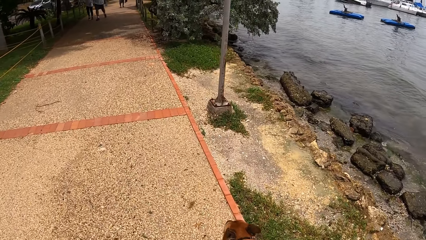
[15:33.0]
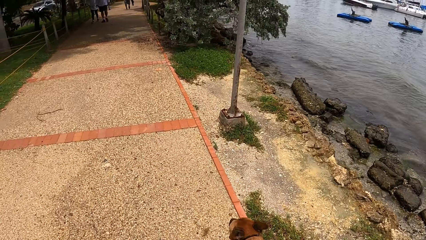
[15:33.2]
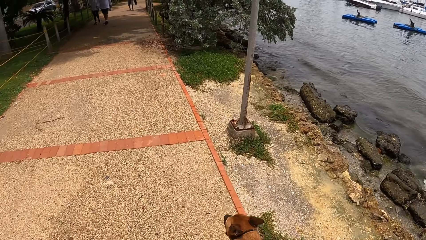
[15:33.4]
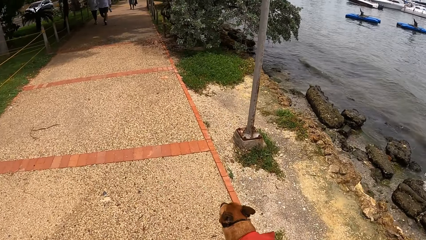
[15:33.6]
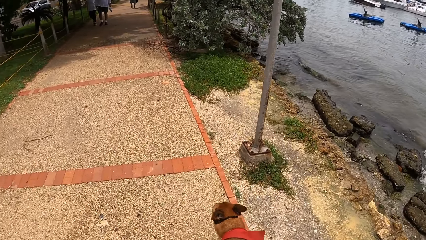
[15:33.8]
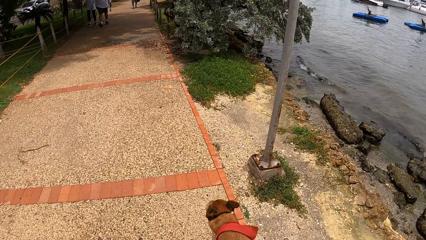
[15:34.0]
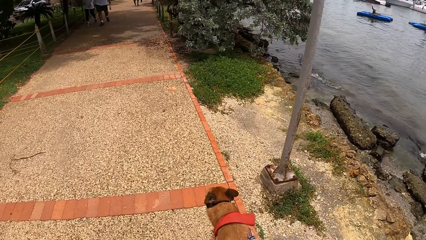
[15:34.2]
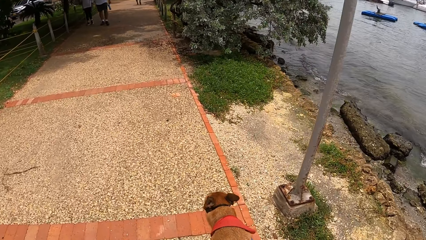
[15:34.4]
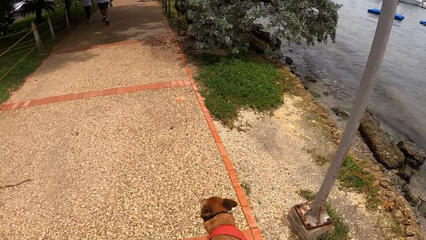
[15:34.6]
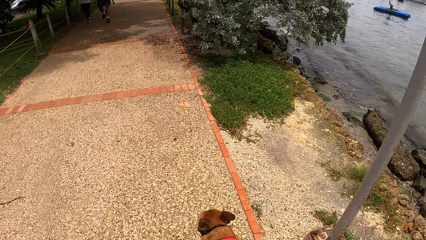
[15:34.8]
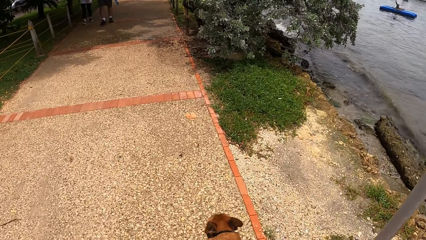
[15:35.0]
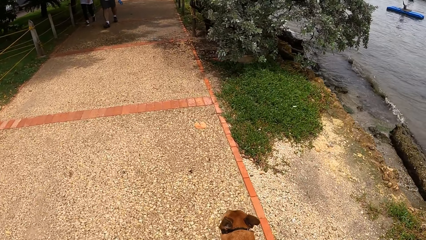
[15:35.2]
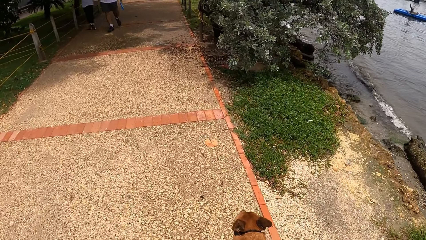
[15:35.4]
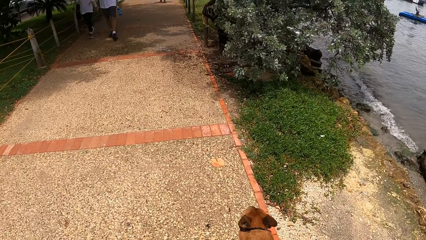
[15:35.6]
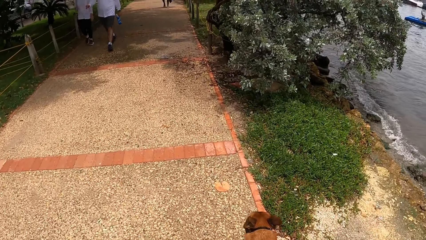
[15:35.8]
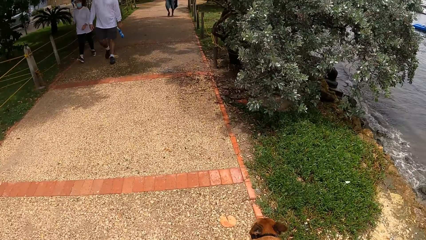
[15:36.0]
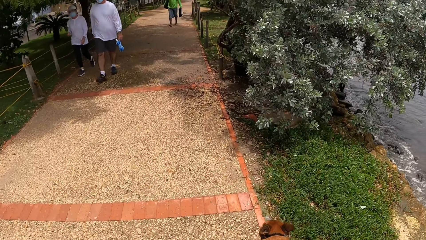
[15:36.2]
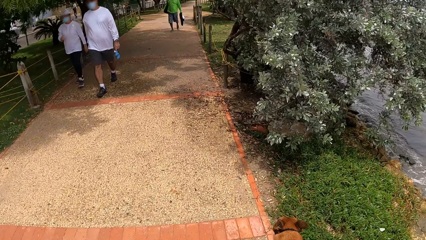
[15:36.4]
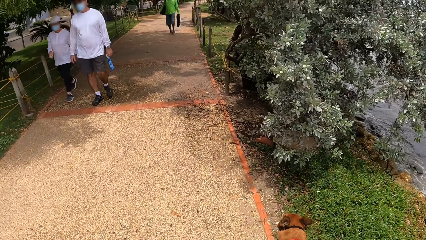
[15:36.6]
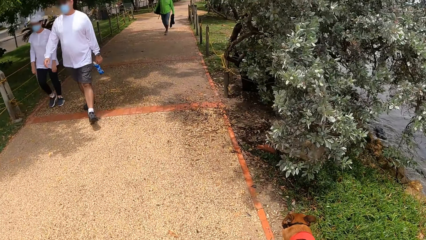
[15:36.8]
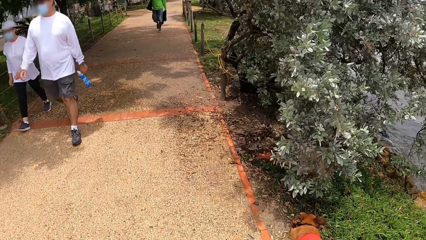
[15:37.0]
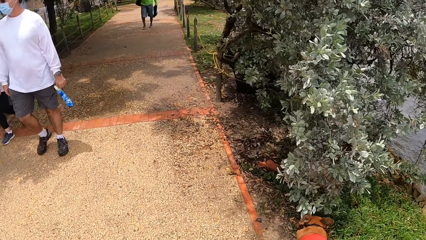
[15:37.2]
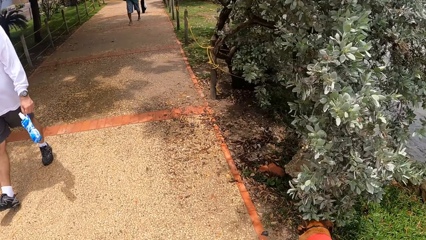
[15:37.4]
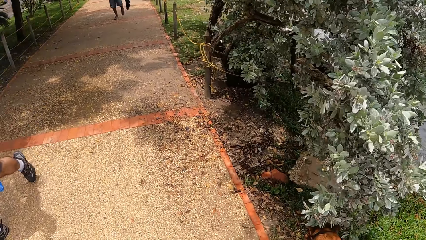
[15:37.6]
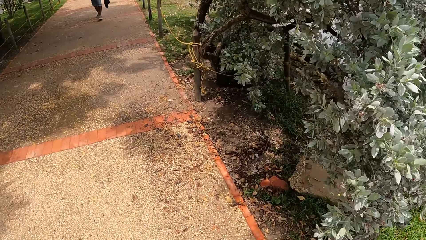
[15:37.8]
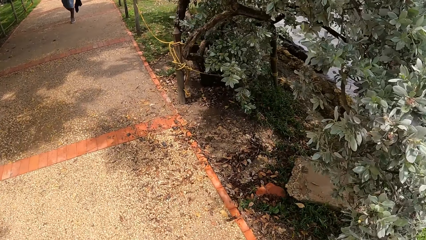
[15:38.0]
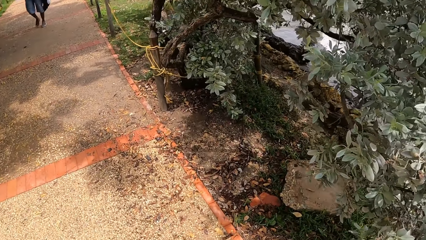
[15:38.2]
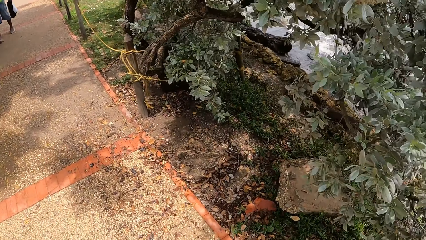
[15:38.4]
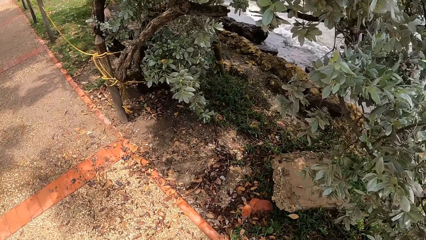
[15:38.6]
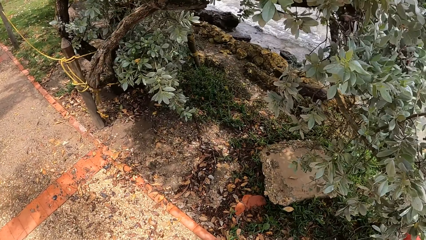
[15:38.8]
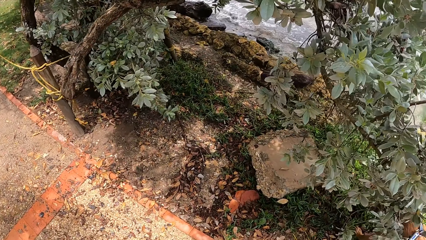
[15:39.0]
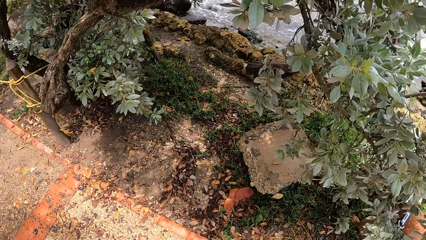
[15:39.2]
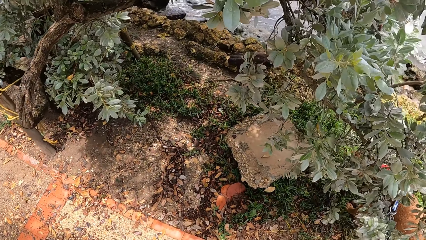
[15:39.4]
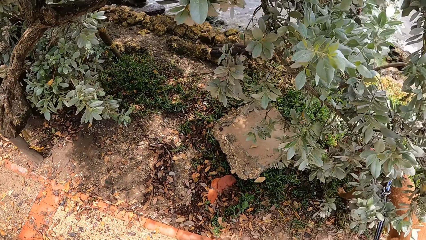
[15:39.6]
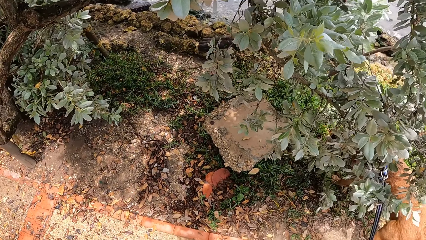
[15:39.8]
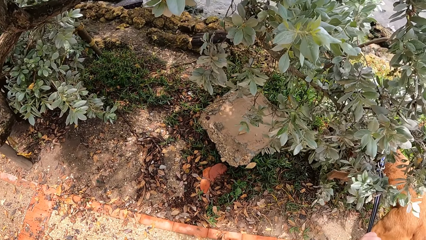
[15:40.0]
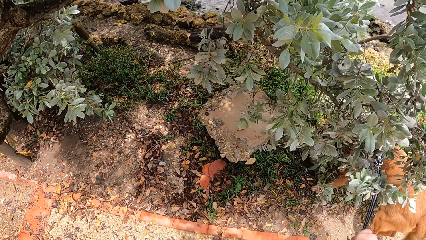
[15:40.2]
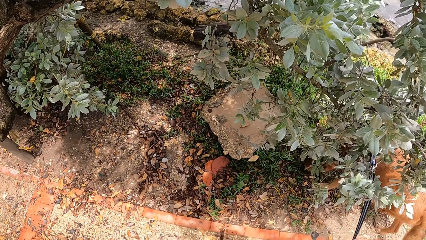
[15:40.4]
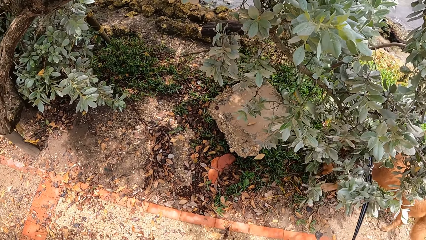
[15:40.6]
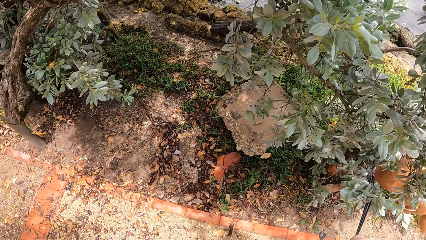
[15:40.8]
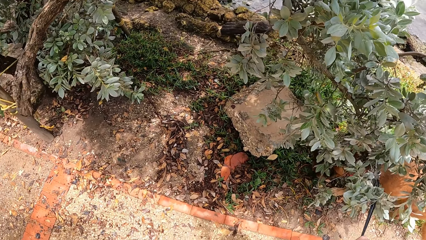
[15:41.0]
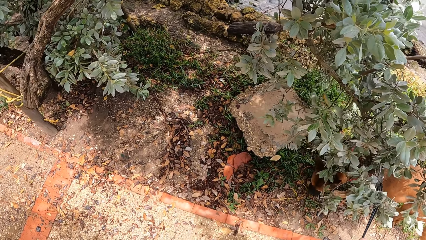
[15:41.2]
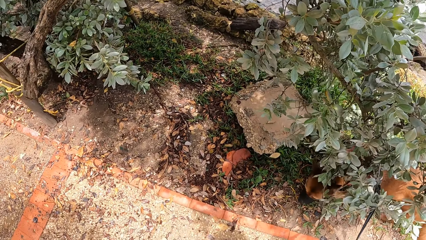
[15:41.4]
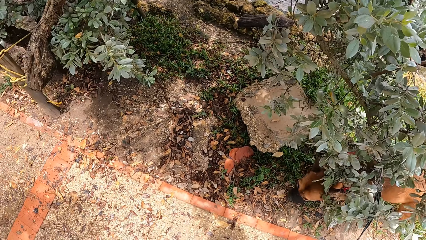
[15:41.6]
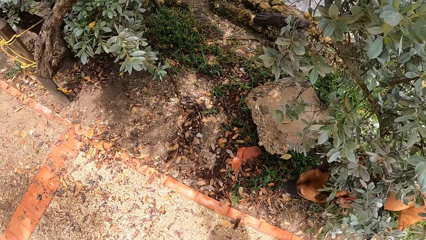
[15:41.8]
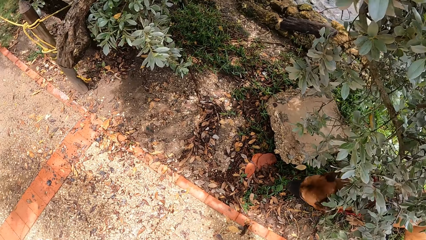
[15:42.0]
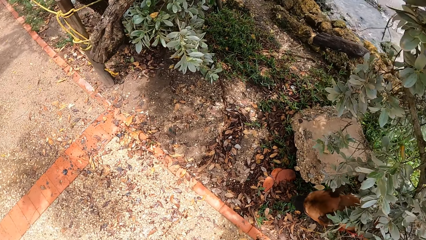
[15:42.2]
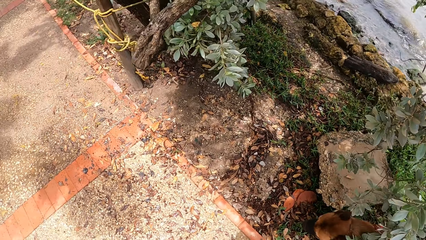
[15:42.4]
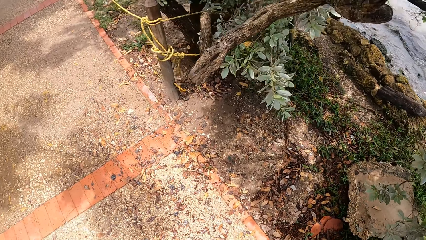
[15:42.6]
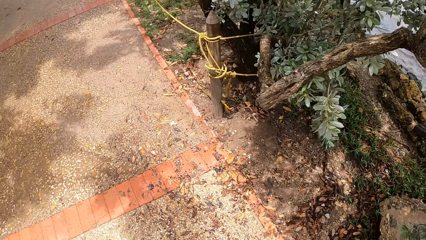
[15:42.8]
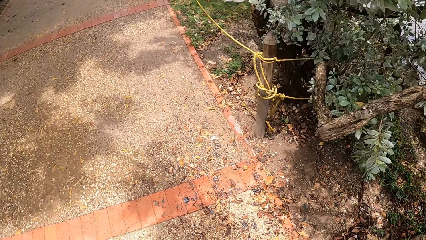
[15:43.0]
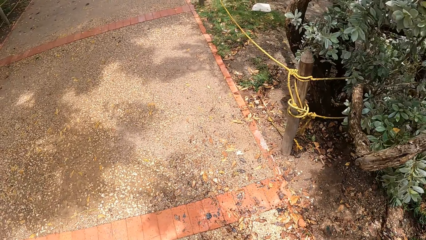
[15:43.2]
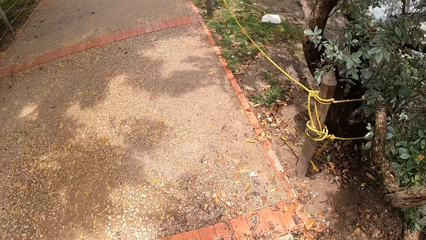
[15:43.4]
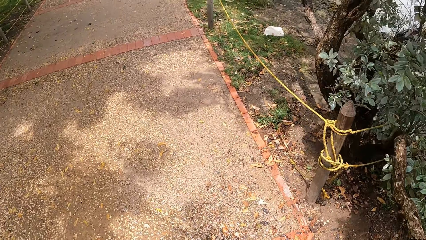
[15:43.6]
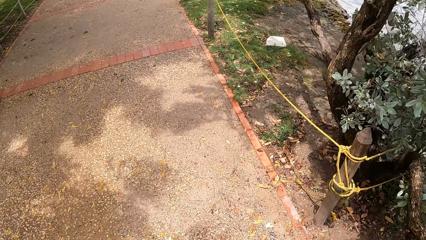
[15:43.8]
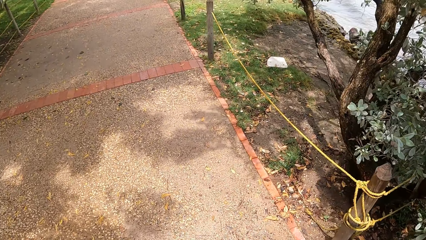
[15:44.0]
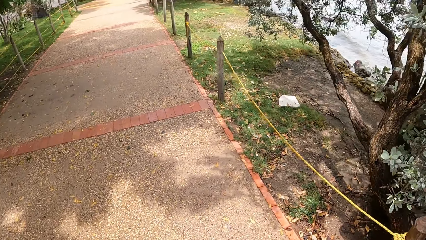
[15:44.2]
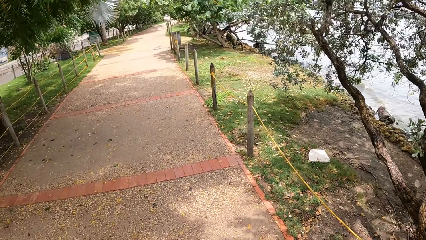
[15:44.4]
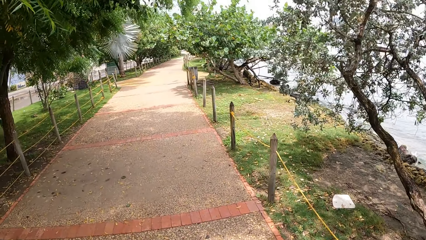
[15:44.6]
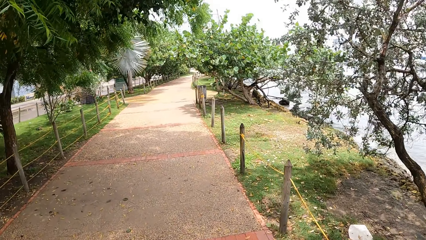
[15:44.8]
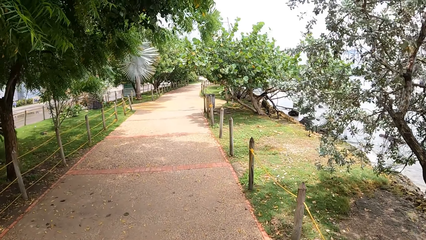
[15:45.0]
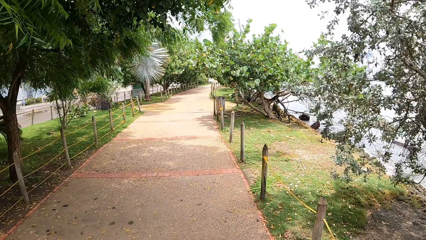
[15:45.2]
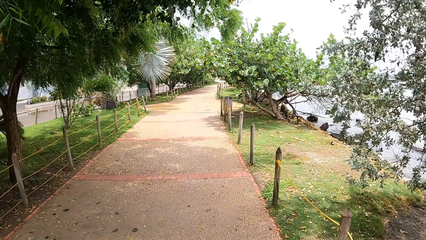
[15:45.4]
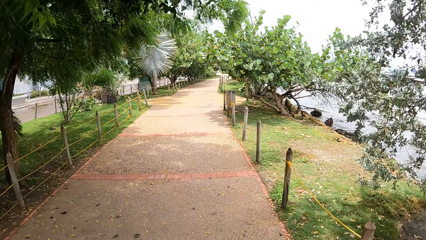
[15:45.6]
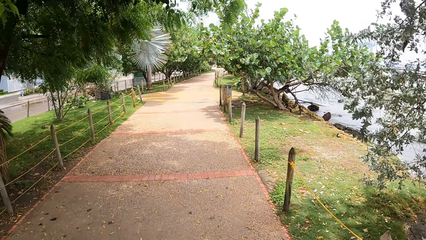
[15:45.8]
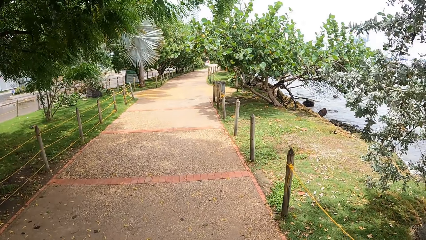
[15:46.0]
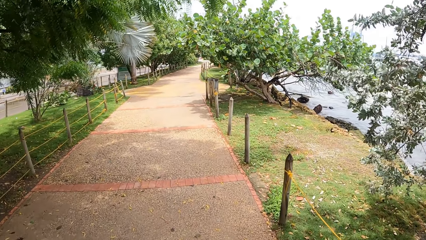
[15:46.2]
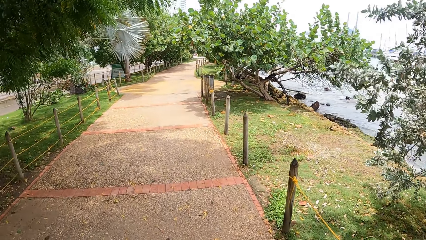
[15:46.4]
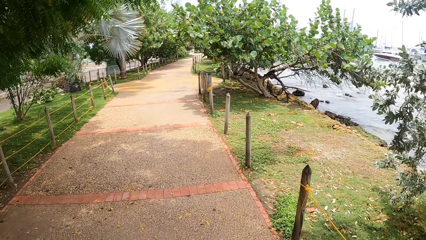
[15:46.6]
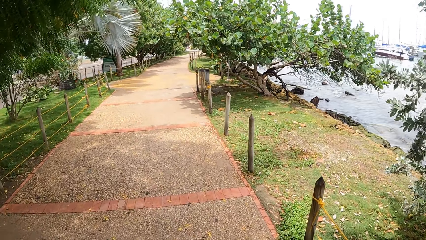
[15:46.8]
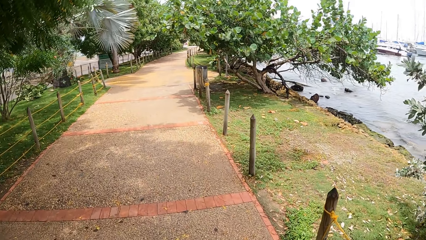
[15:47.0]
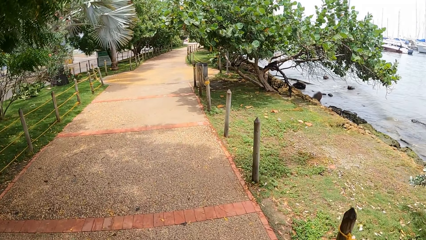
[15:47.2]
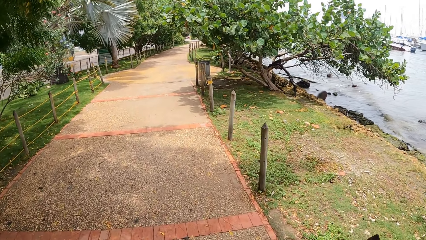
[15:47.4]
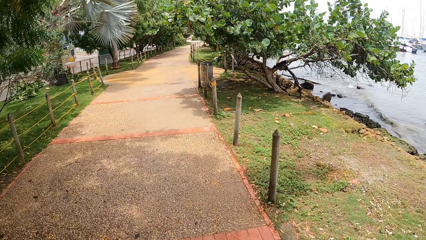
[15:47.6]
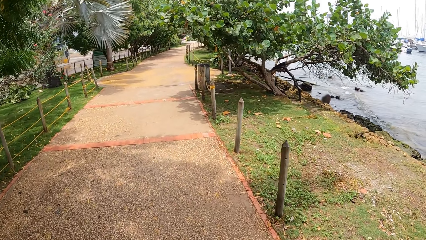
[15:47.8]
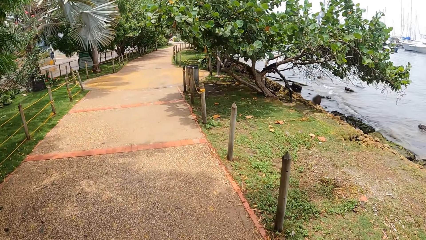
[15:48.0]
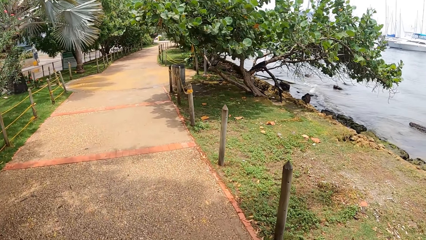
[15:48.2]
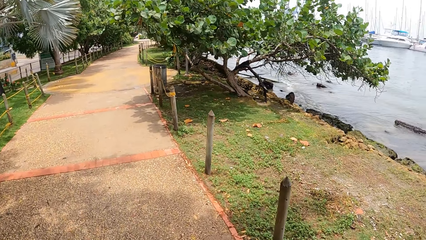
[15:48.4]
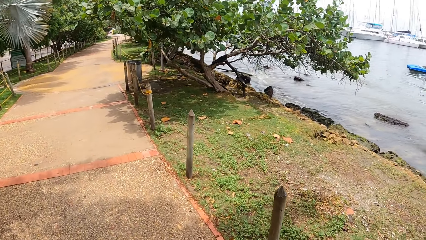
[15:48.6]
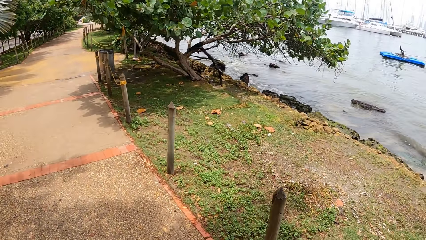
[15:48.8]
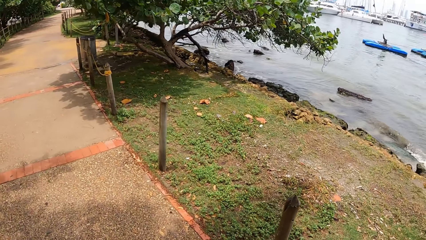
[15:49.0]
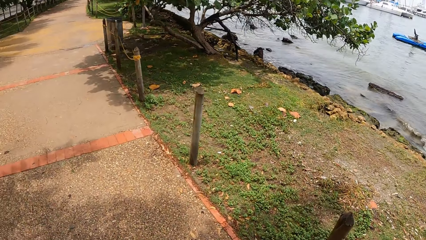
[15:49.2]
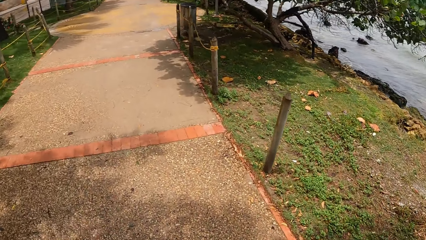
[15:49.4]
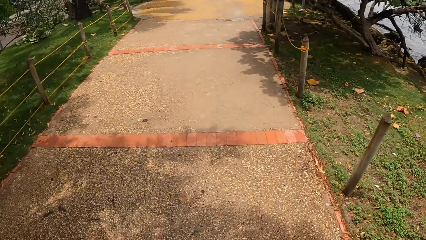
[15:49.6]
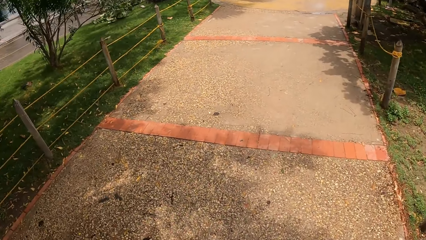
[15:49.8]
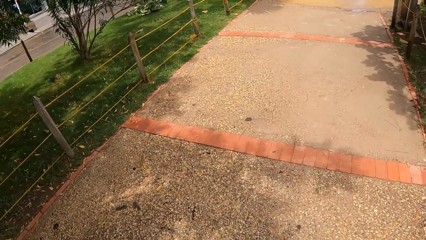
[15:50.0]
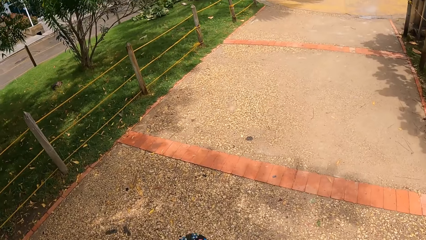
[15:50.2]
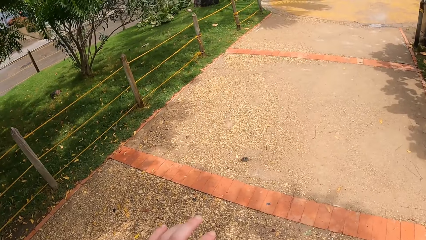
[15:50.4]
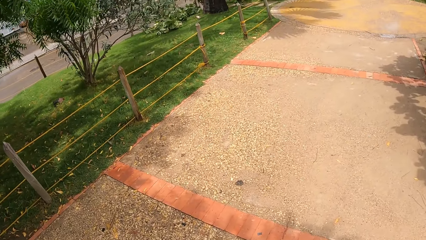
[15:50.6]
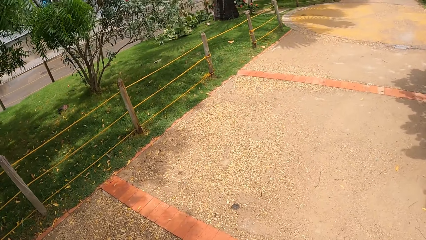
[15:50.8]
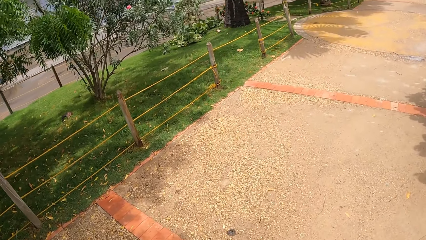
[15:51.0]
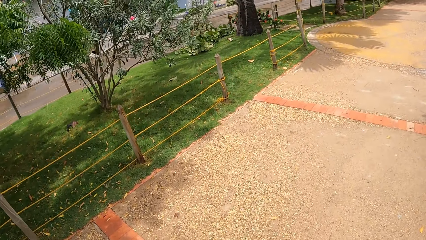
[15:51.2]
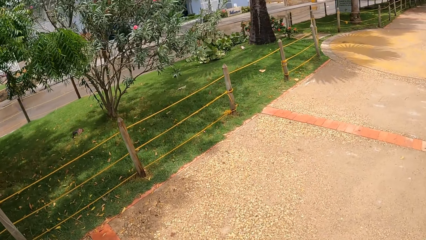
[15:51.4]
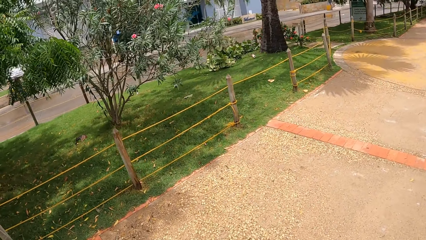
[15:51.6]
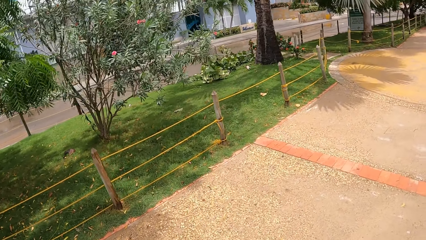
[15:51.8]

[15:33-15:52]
The camera wearer looks at the dog. They look at a person. They look at another person. They look at the trees. They look at the dog. They walk on the pathway.
